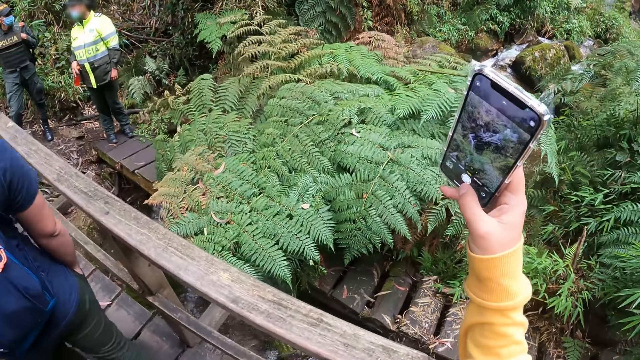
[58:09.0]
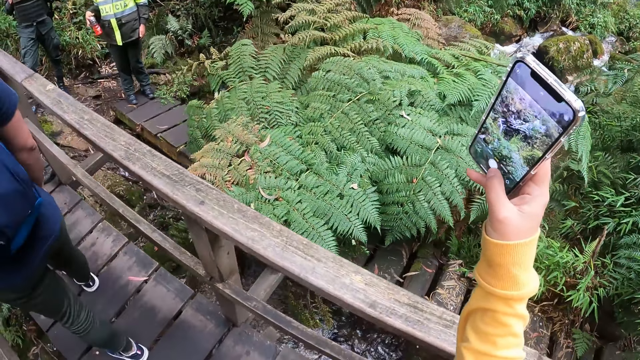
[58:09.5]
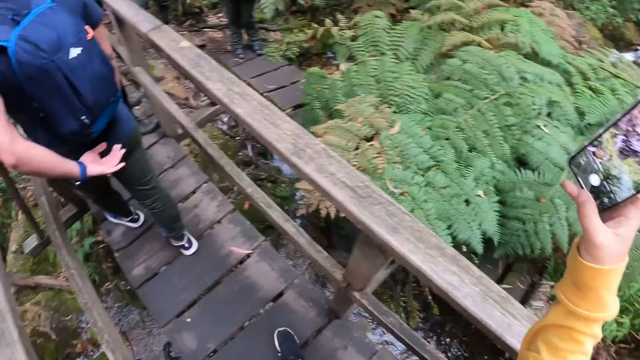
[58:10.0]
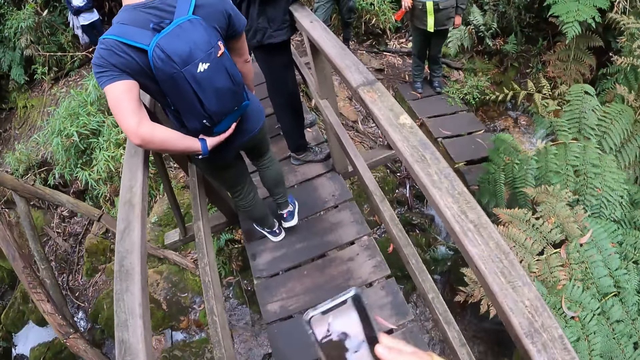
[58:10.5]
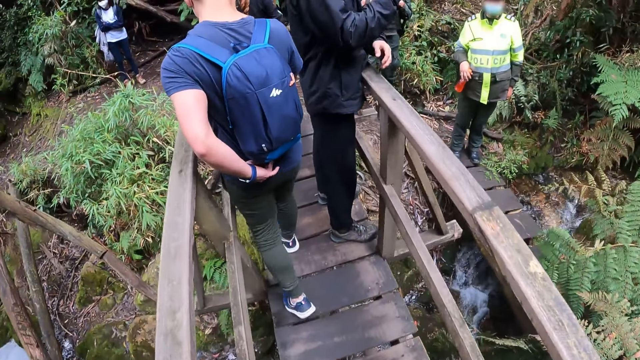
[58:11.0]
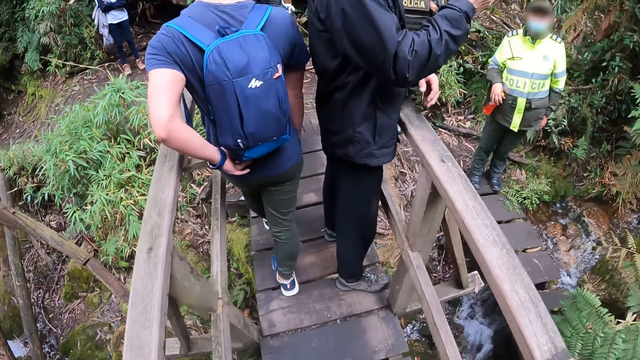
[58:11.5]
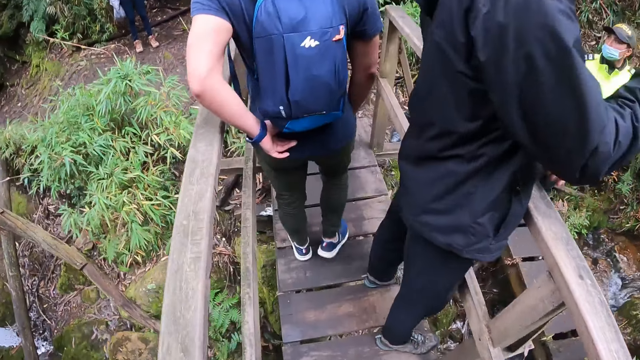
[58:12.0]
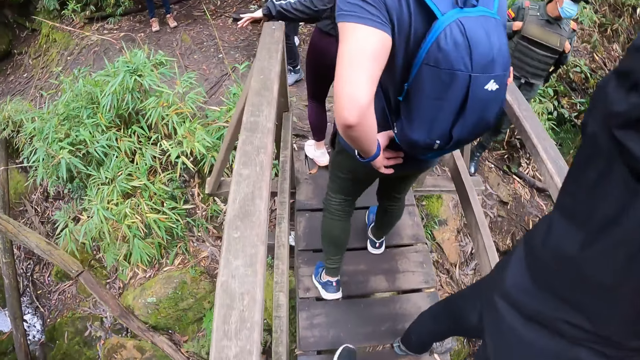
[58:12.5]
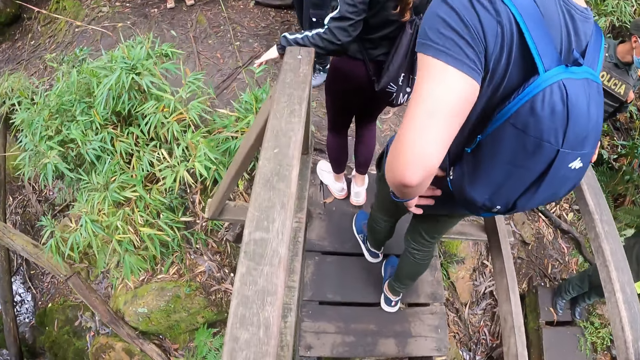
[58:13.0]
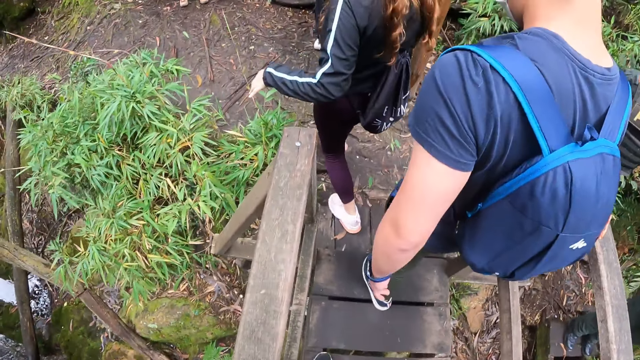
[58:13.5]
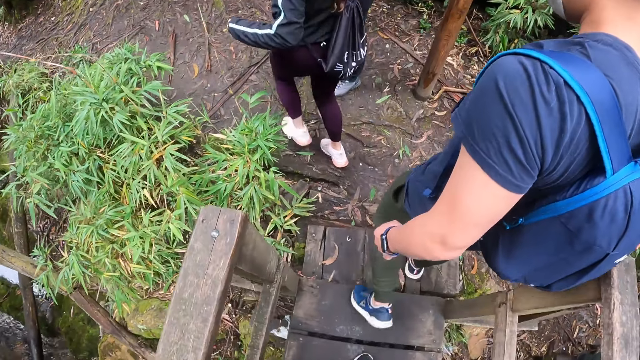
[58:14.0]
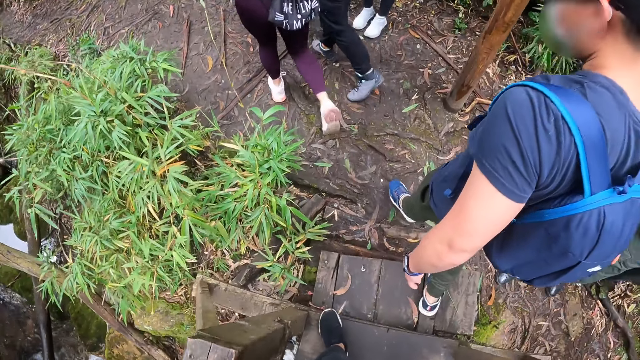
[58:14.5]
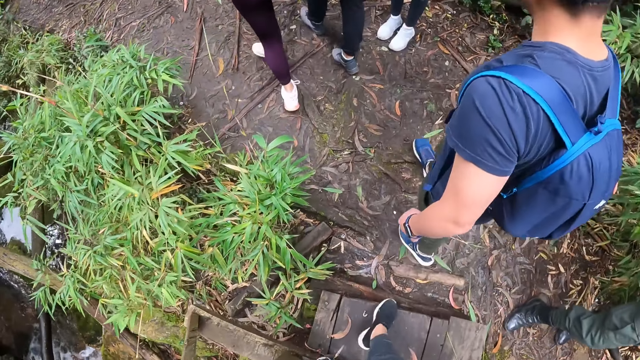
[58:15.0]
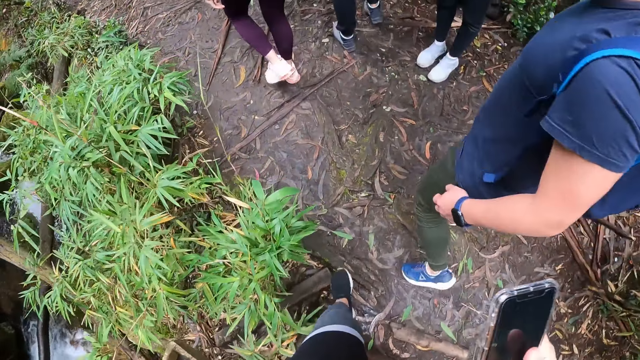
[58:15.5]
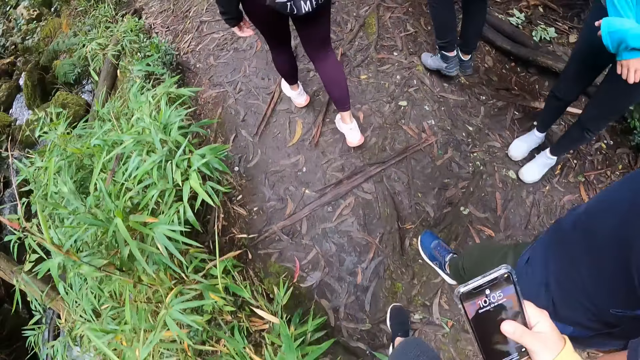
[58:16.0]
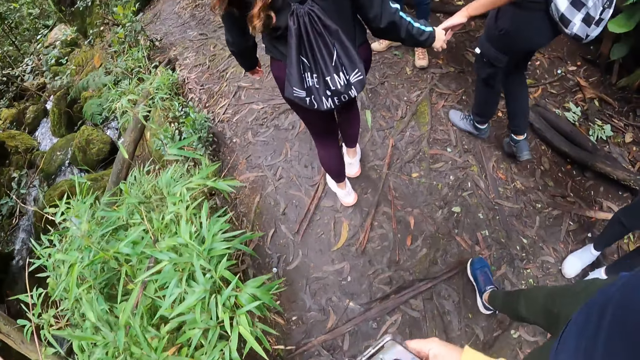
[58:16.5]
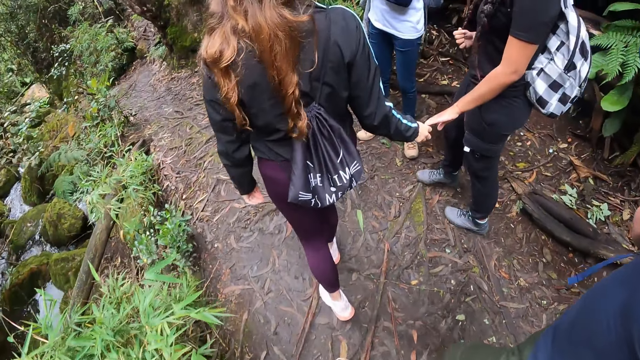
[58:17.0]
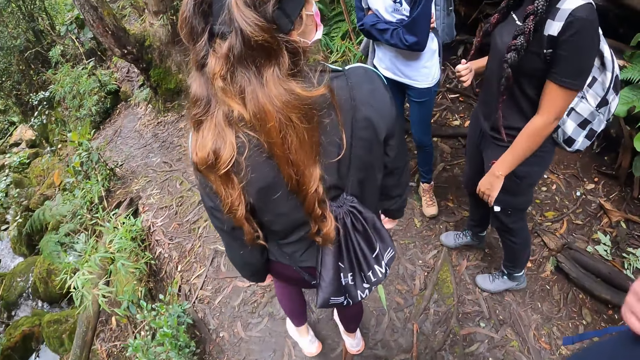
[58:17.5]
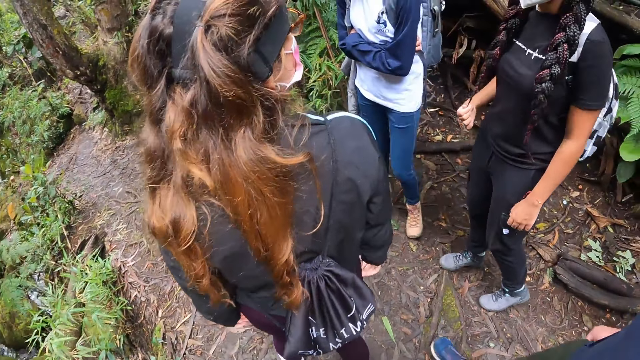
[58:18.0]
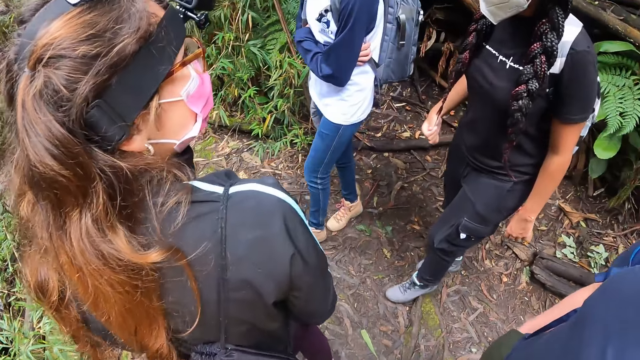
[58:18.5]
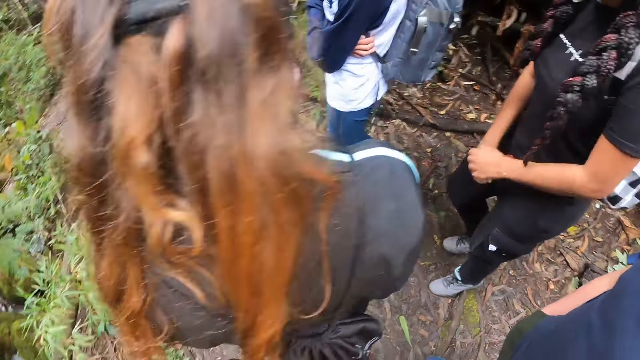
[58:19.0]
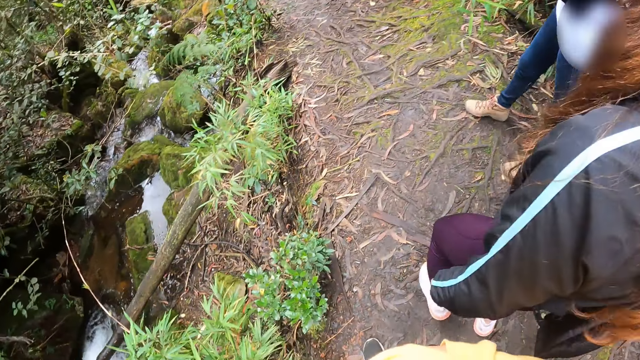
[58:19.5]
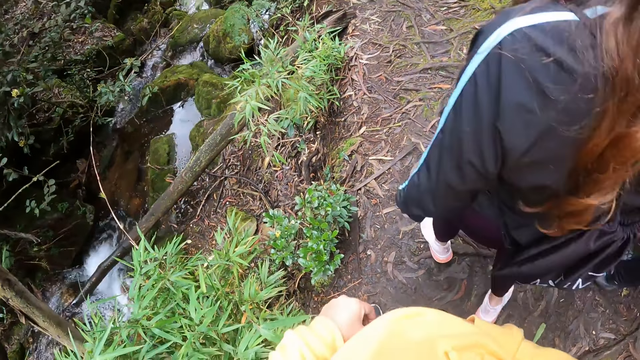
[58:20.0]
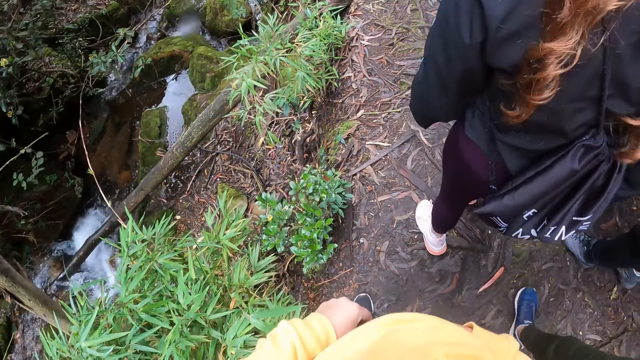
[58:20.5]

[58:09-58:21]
A man holds the bag. The camera wearer crosses the bridge. The man steps off the bridge and walks around the forest. The camera wearer operates the phone. They walk around the forest and stand in the forest. The man stands in the forest. The camera wearer walks around the forest.

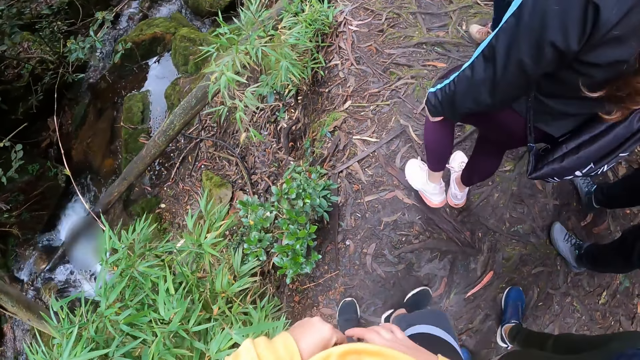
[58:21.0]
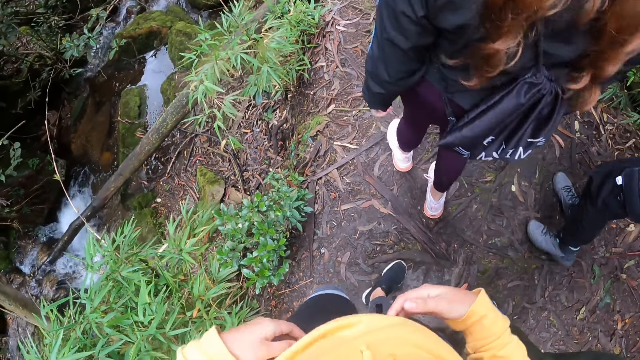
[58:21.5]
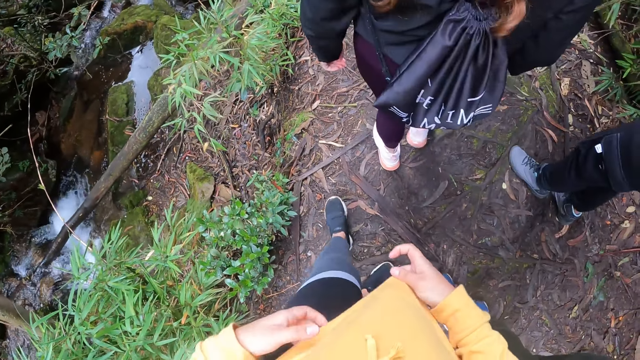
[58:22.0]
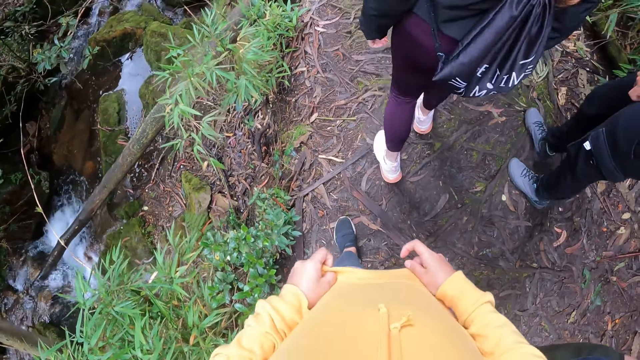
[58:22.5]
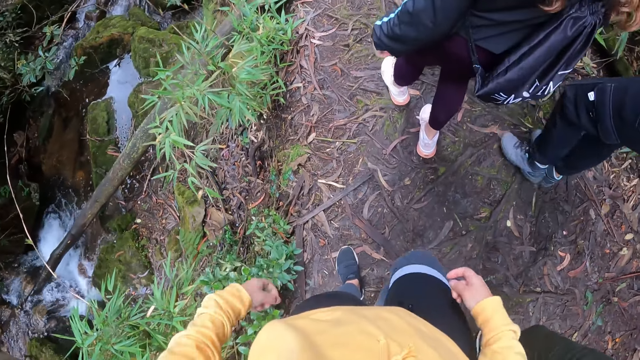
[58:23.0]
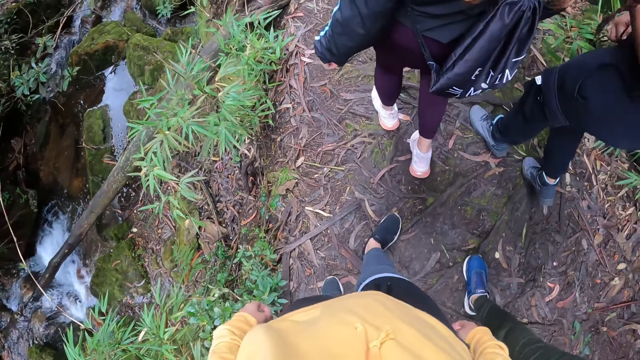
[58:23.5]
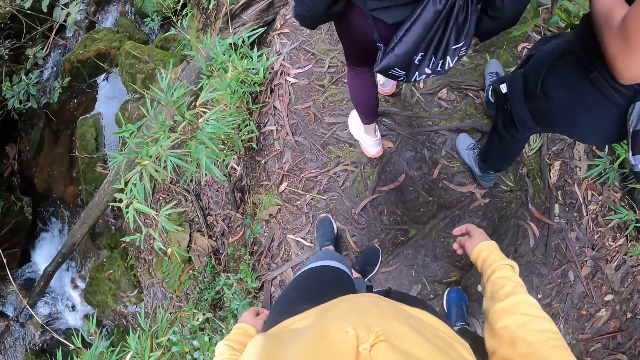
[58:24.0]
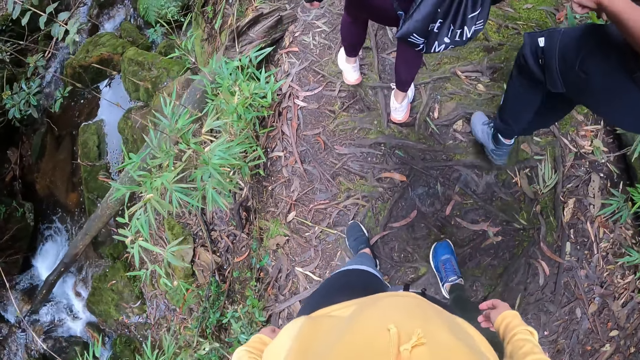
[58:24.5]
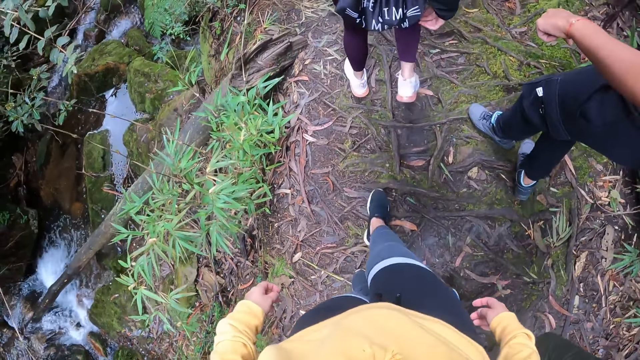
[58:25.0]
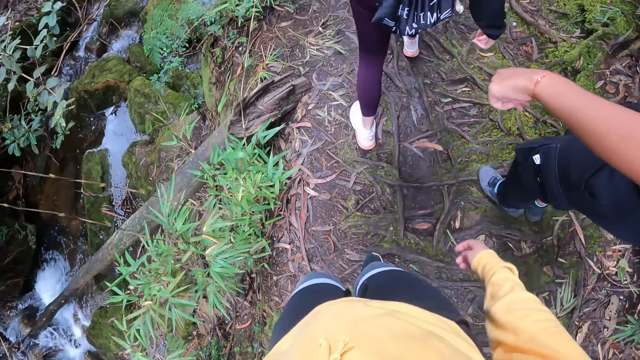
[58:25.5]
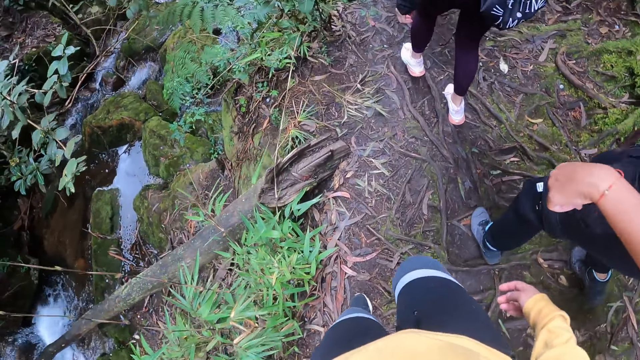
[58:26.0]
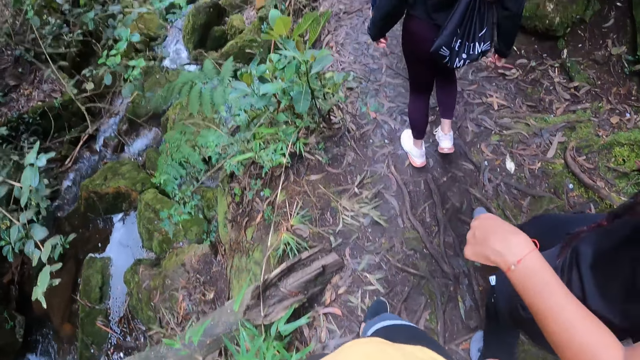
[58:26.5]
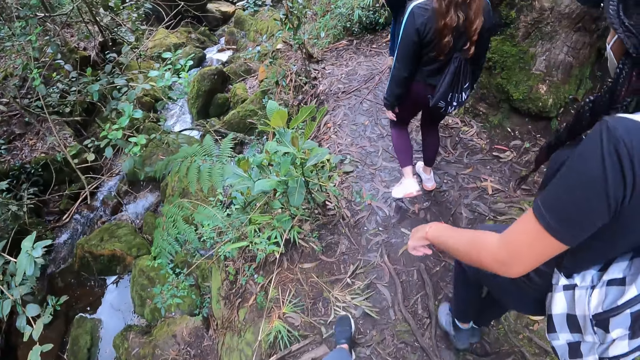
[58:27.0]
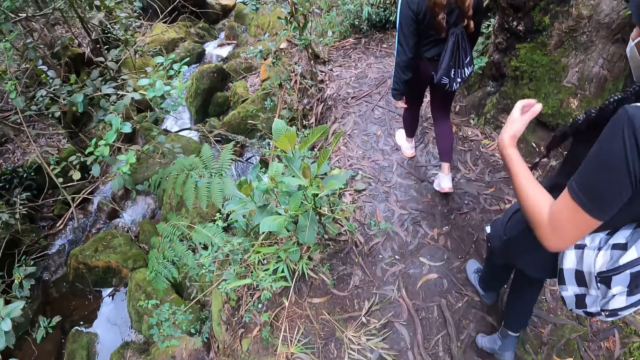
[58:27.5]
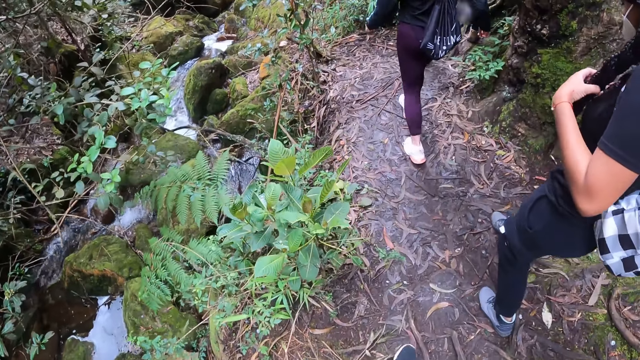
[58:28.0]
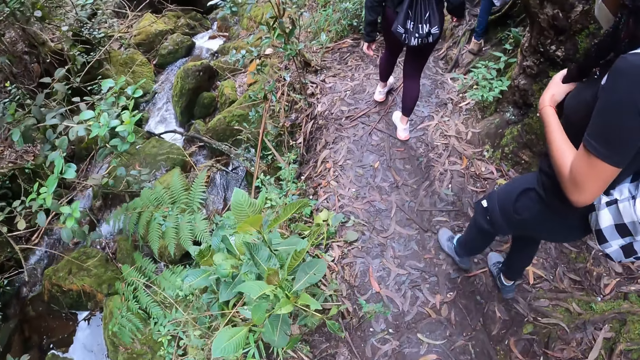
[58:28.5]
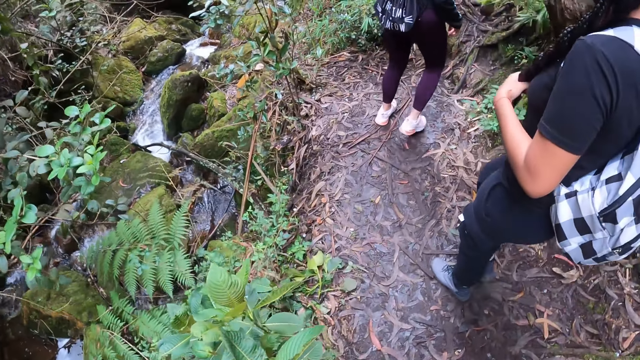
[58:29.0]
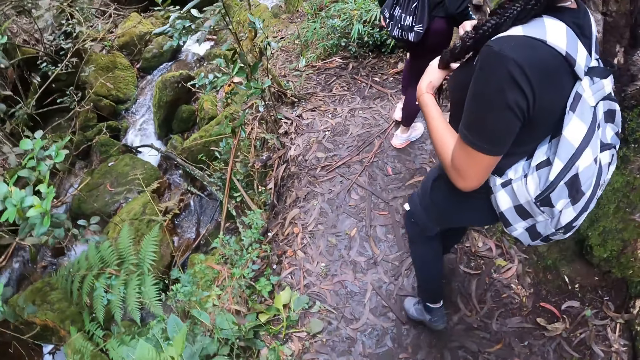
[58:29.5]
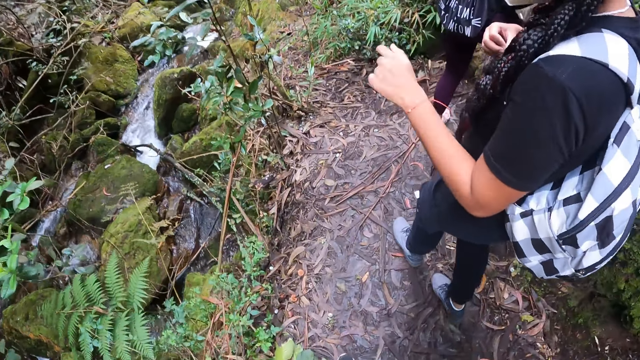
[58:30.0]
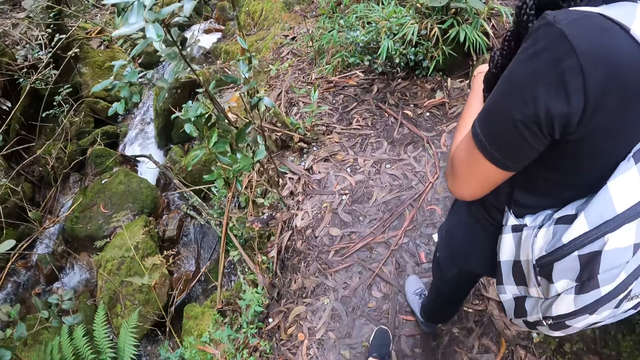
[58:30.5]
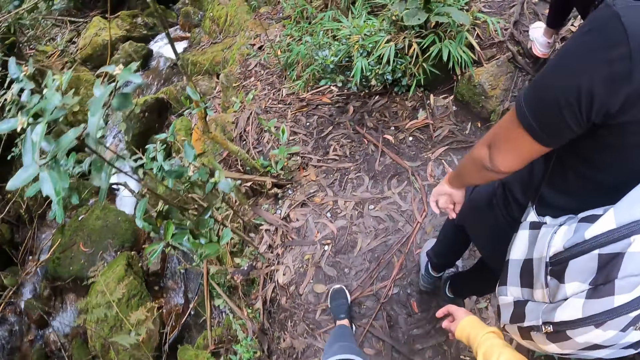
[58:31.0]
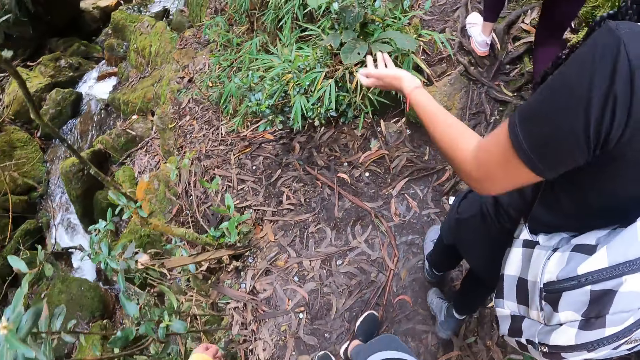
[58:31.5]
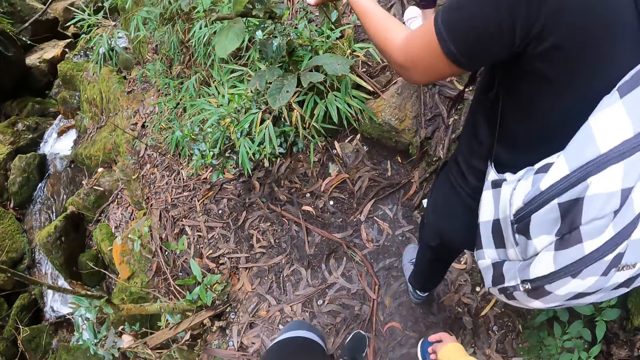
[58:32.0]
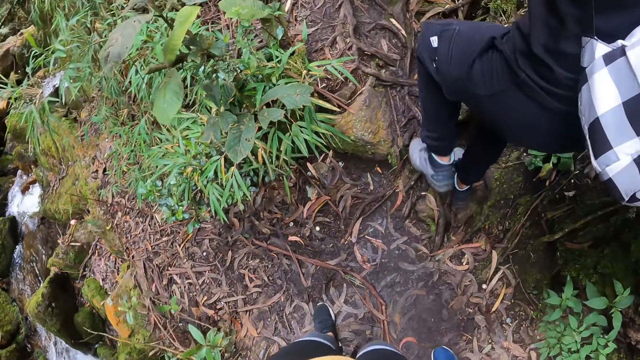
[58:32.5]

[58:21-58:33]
The camera wearer adjusts her jacket with her hands. She pulls her sweater with both hands. She pulls her hands off the sweater. She walks around the forest. The woman holds her braids with her left hand.
